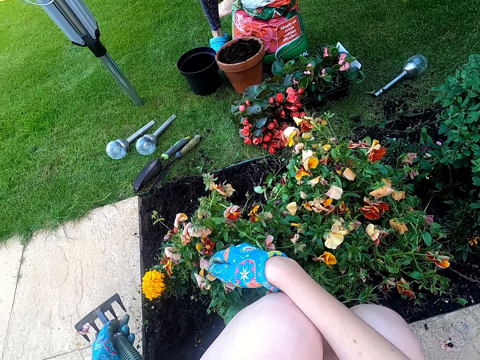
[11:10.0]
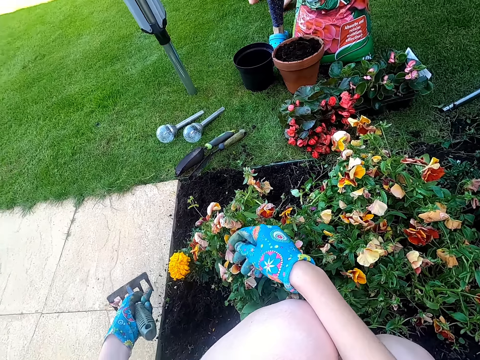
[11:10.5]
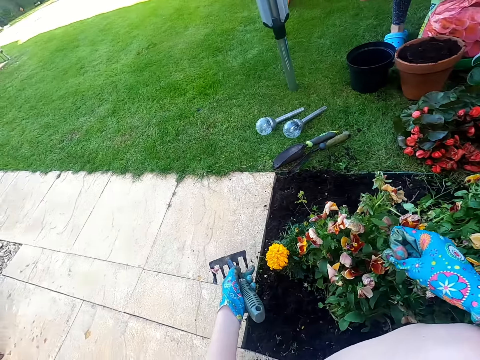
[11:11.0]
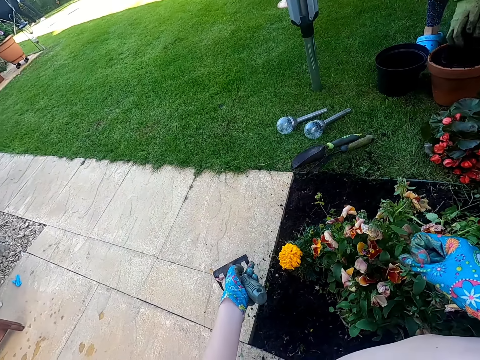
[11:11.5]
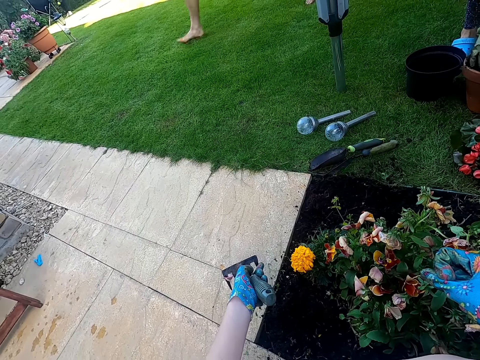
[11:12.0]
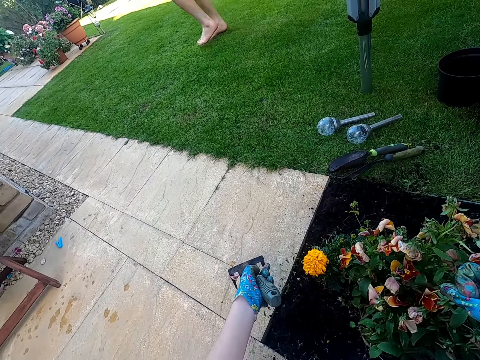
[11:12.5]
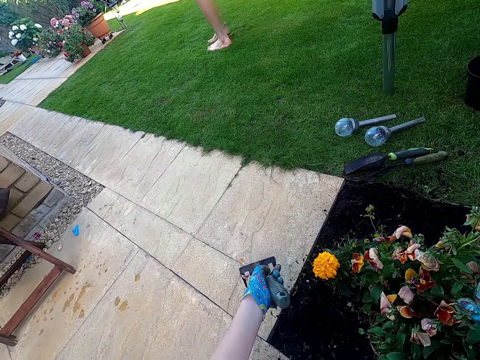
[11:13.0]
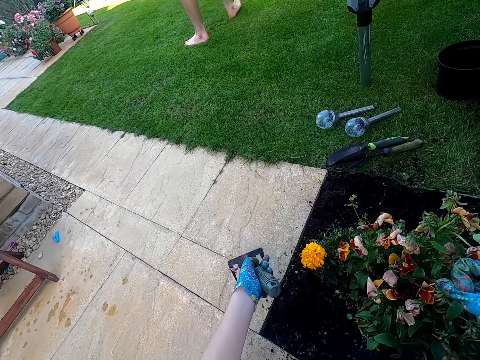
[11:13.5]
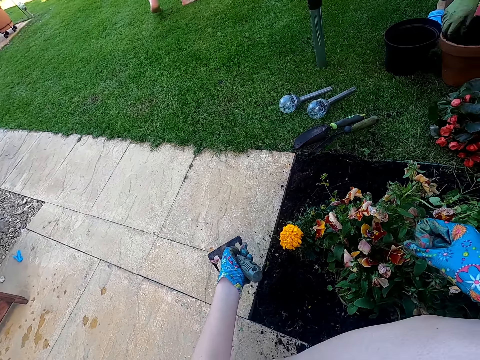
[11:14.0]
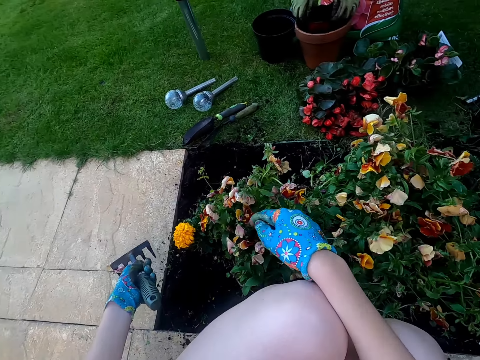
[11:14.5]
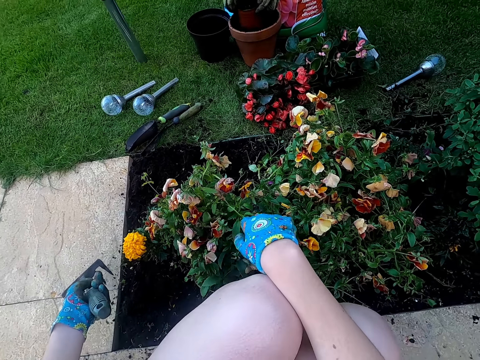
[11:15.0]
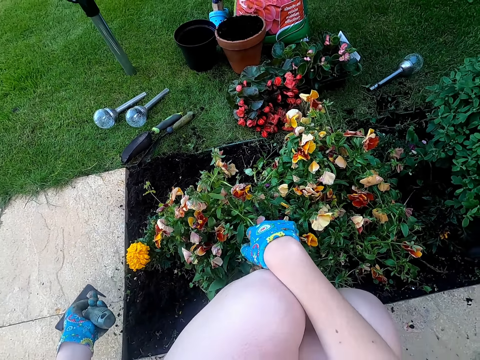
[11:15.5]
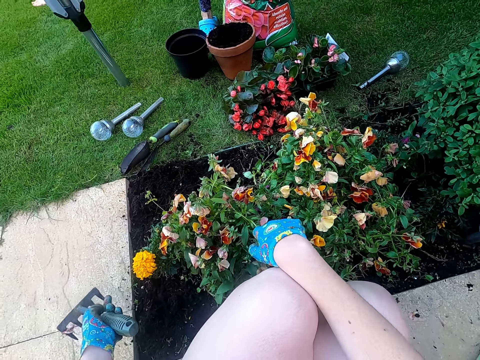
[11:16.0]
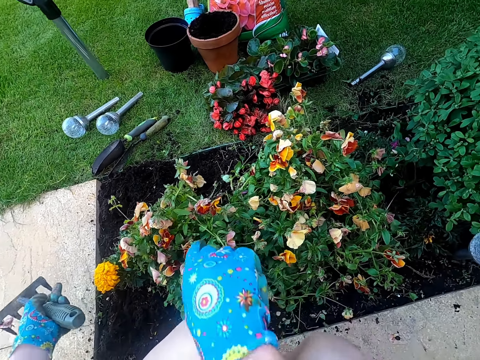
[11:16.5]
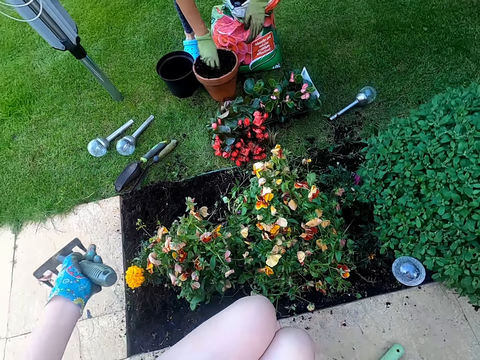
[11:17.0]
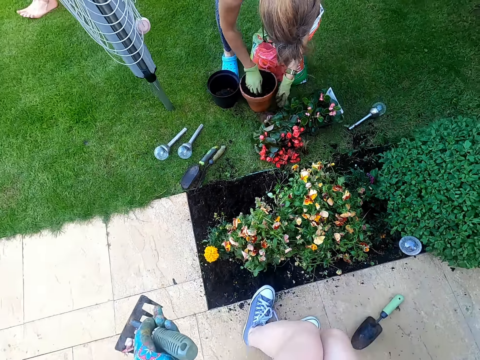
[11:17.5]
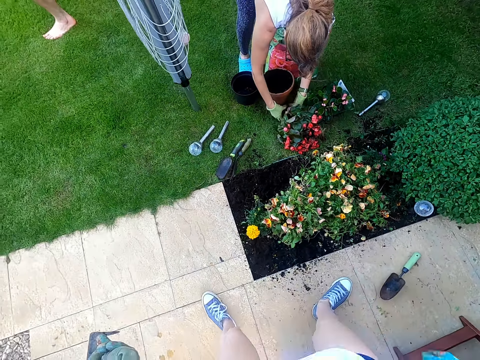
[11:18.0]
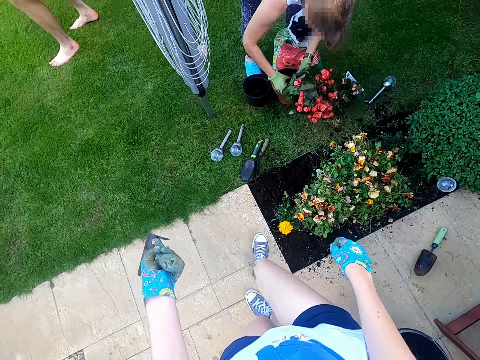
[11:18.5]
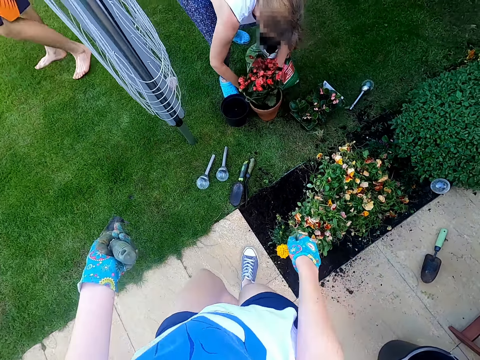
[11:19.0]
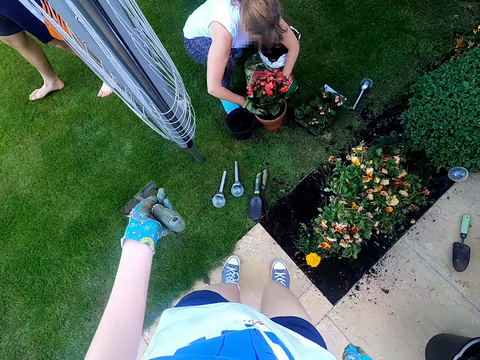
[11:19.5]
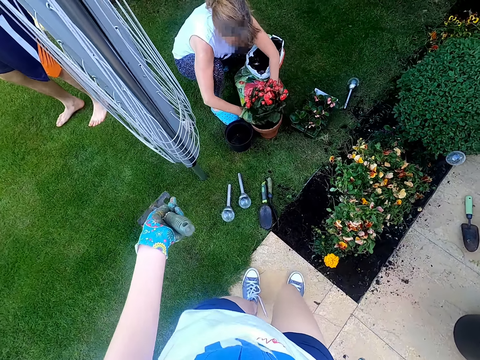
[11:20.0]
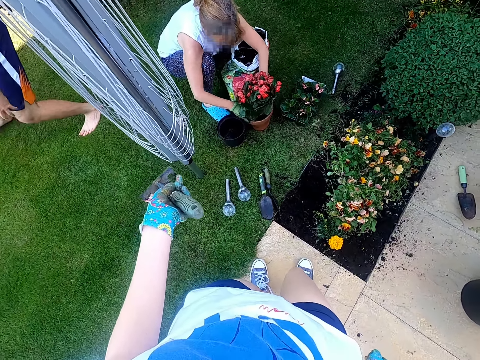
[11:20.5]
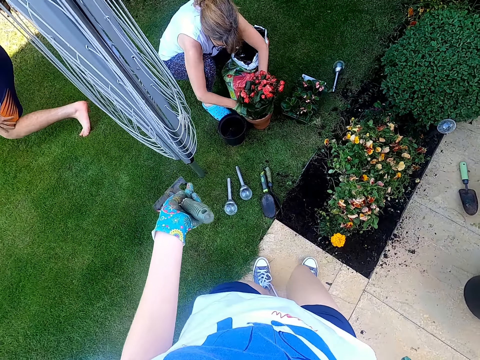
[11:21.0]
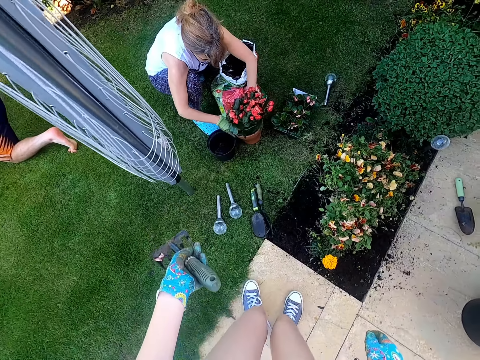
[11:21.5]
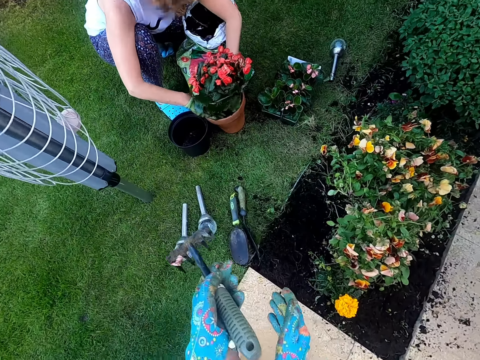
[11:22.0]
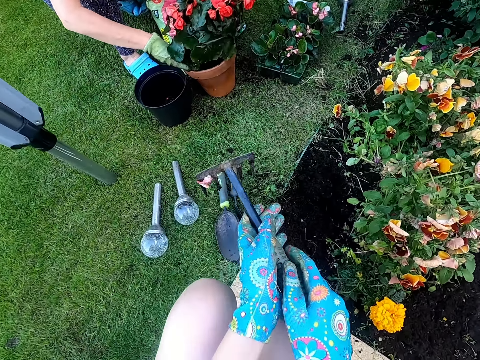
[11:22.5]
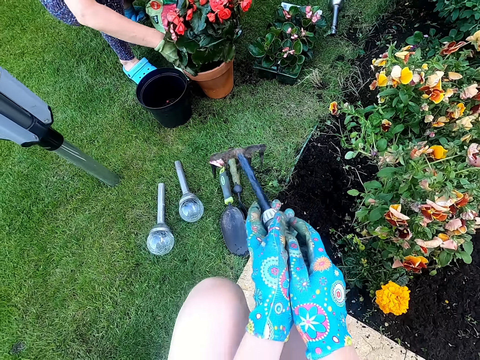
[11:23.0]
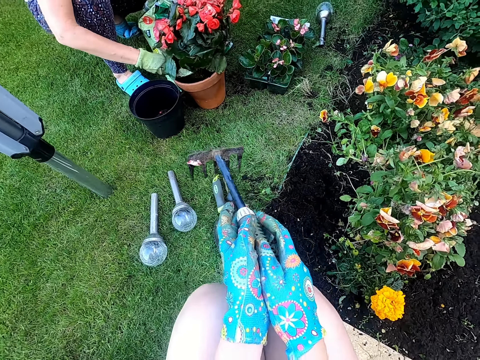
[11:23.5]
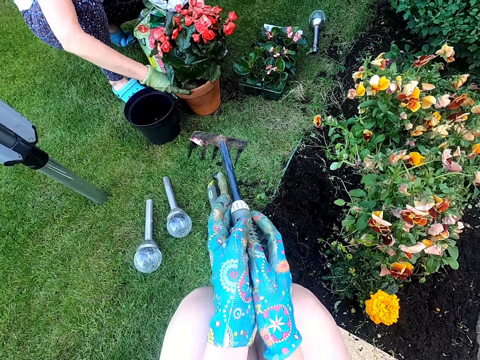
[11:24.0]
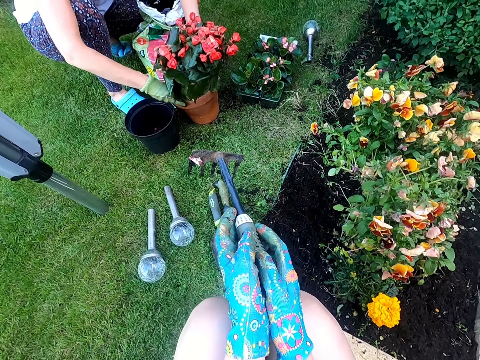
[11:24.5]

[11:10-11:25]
The camera wearer looks to the left side. A person walks around the compound. Another person picks a bunch of flowers. The camera wearer walks around. The other person places the bunch of flowers in the bucket.

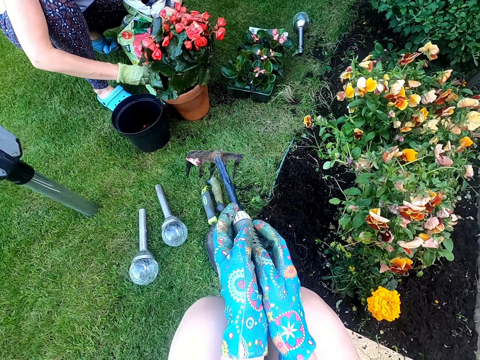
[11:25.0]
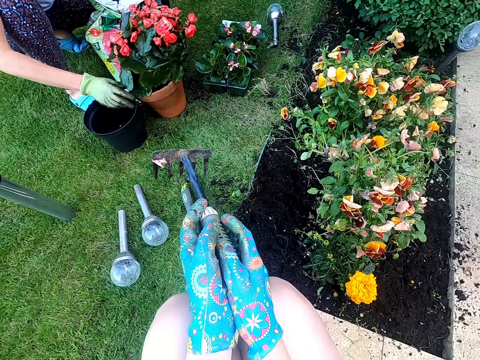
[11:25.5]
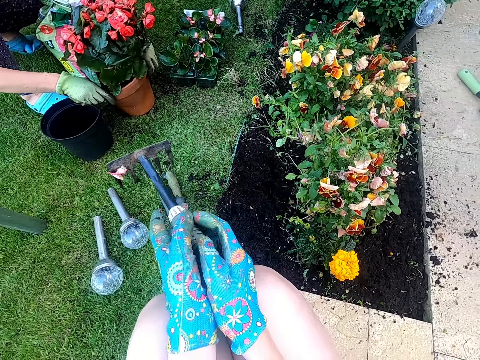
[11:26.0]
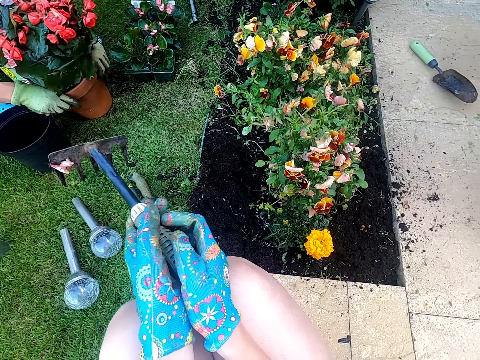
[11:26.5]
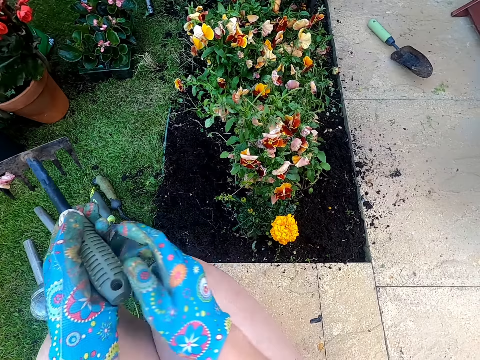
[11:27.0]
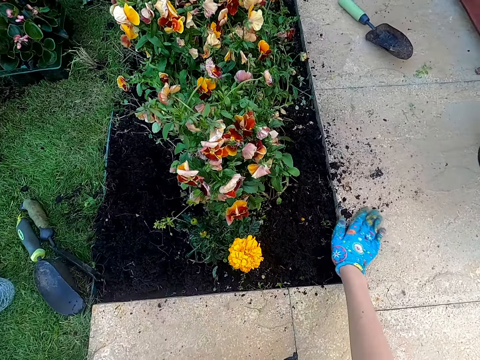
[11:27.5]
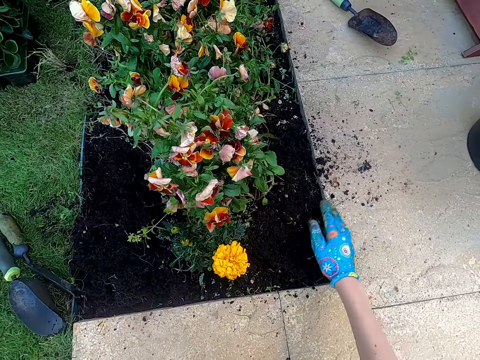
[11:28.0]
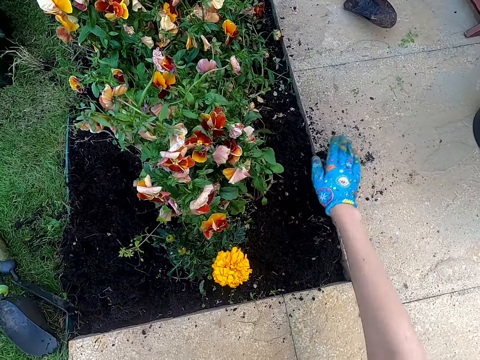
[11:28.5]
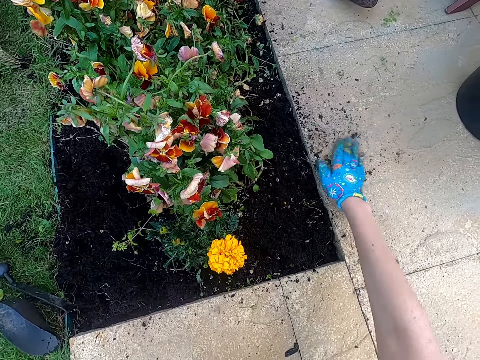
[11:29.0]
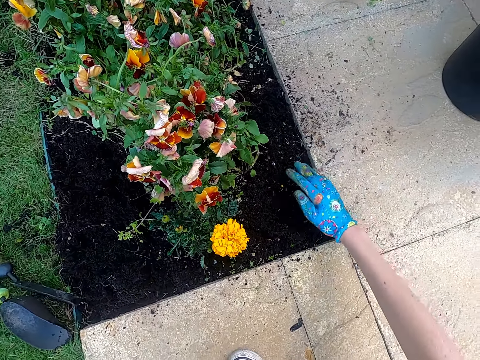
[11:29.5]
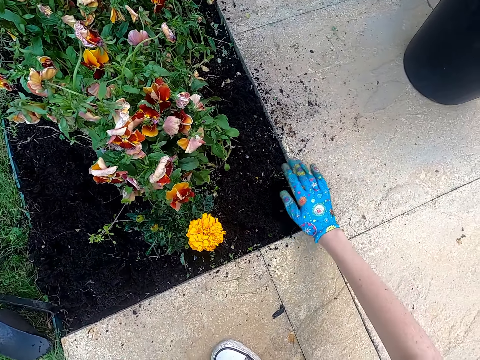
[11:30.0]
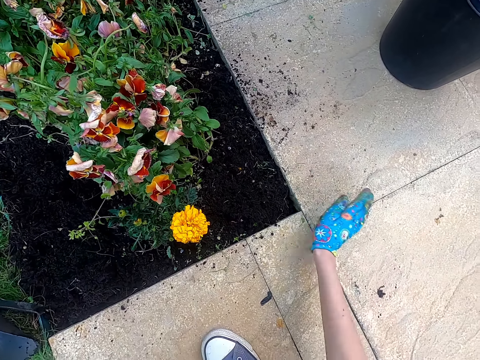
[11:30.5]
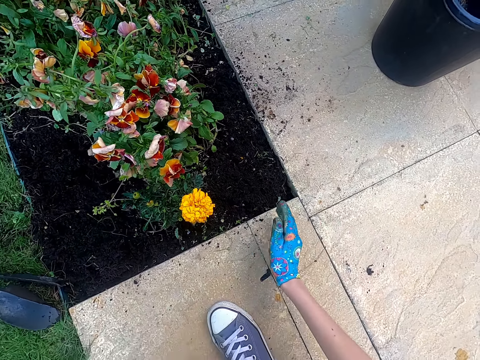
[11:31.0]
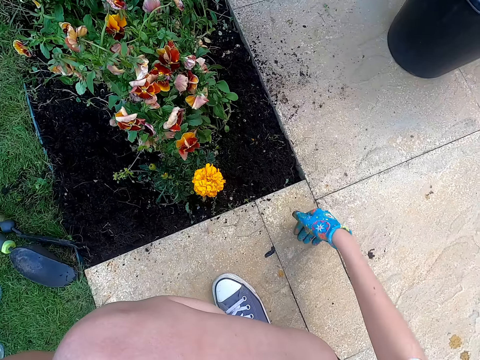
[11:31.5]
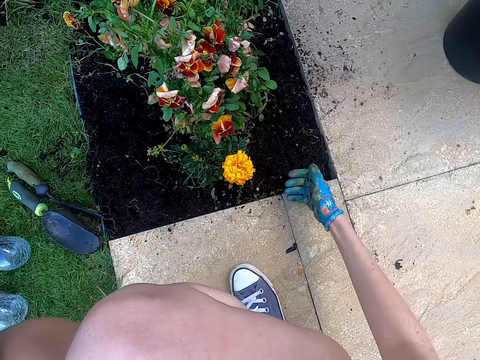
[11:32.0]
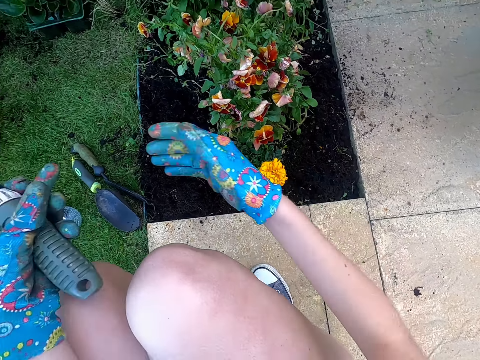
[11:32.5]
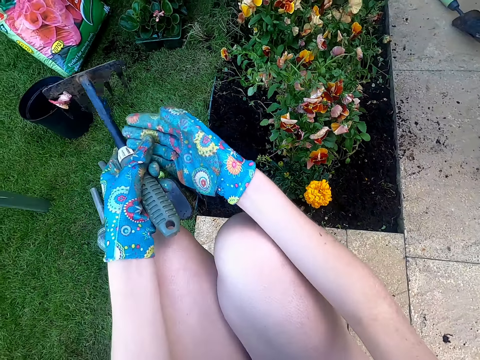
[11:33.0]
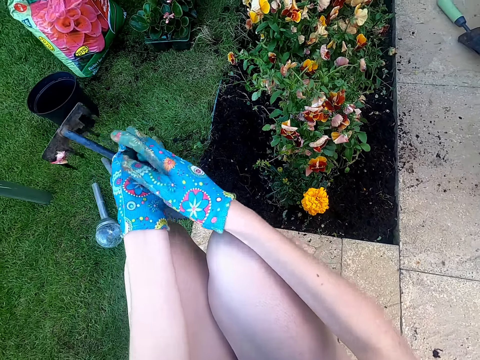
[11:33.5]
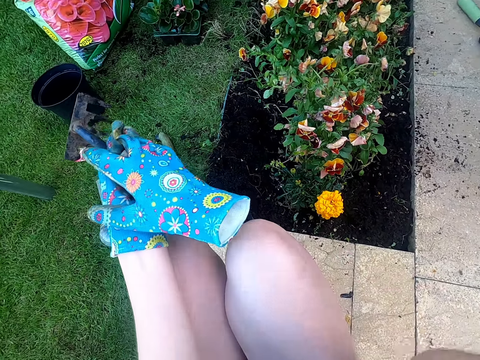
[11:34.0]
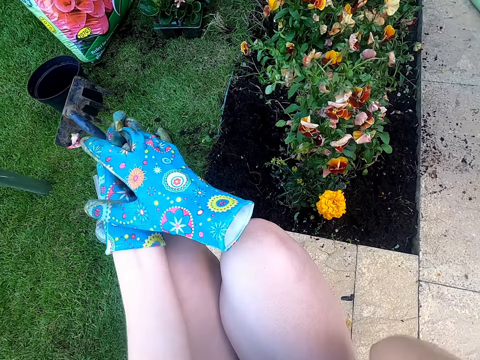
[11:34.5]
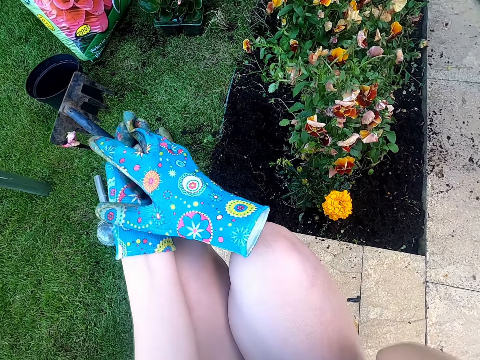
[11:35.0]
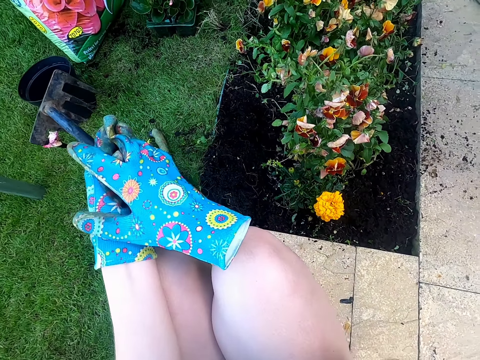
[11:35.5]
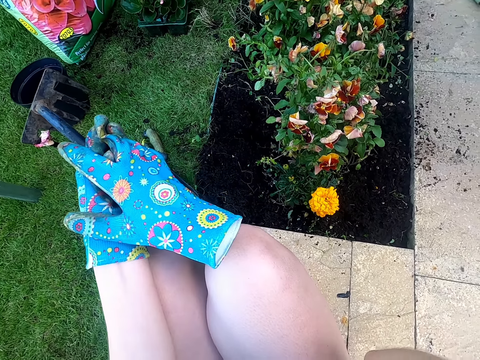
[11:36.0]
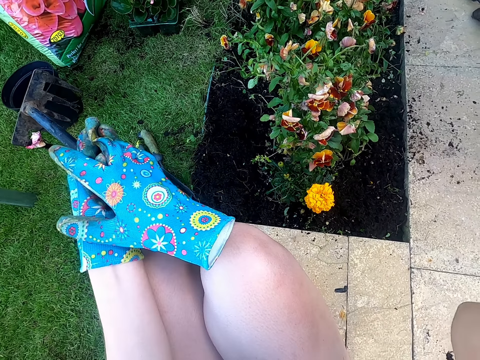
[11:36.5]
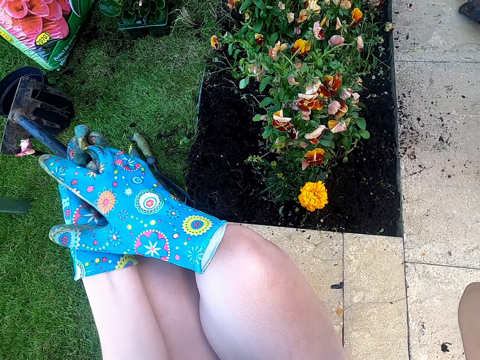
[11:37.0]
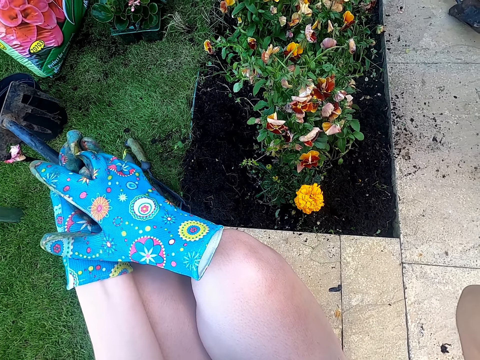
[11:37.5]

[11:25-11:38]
The camera wearer wipes soil on the pavement with the right hand. They collect the soil into the garden. They remove the glove from the right hand.
